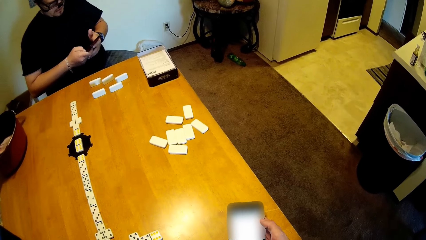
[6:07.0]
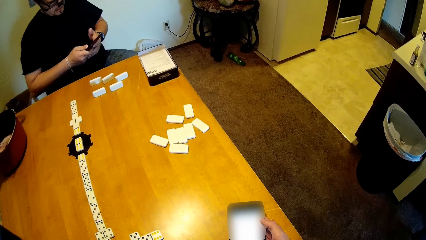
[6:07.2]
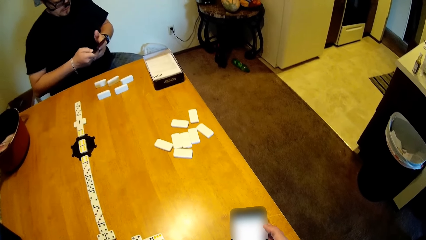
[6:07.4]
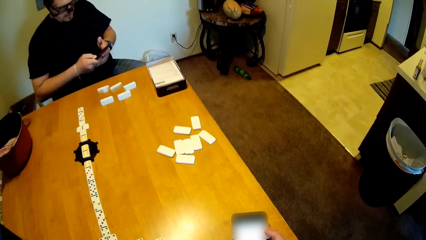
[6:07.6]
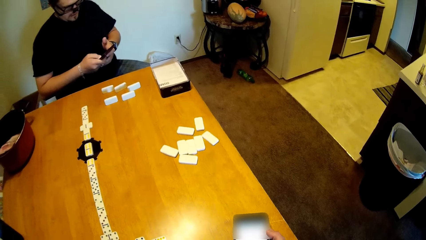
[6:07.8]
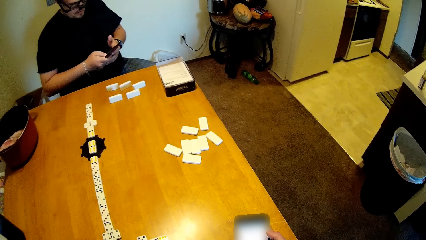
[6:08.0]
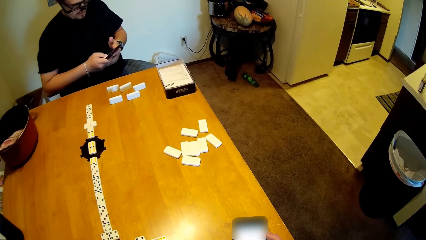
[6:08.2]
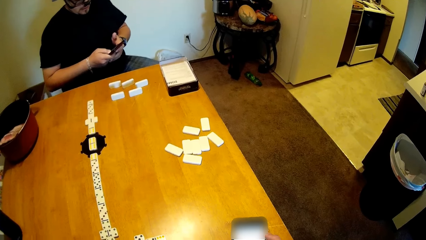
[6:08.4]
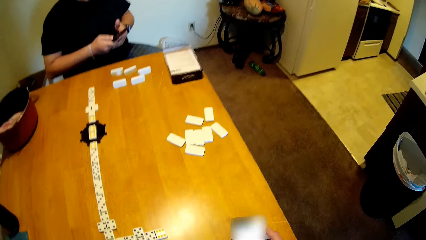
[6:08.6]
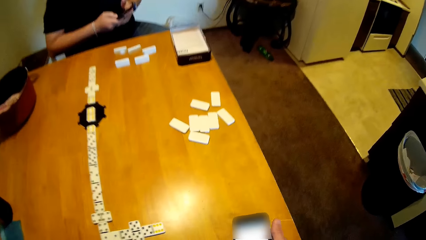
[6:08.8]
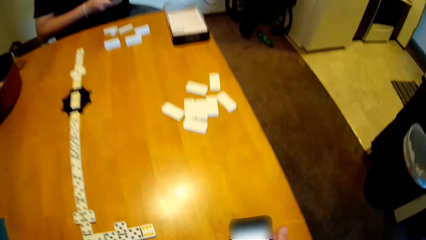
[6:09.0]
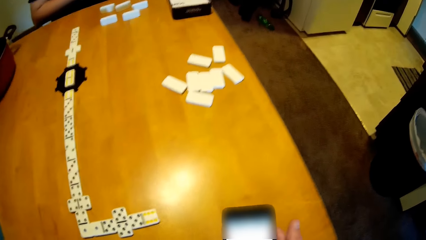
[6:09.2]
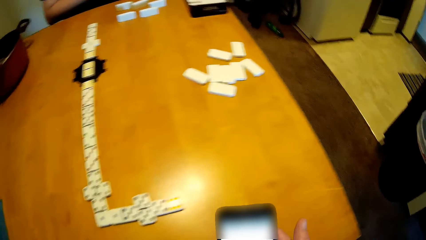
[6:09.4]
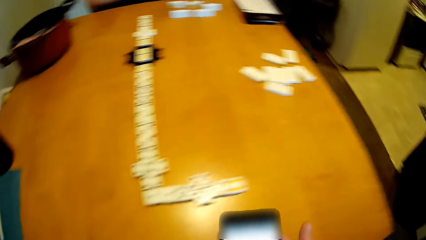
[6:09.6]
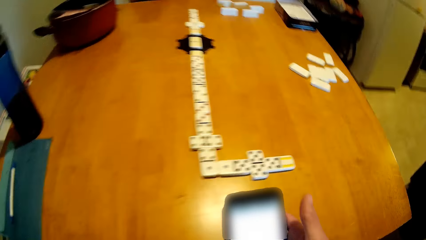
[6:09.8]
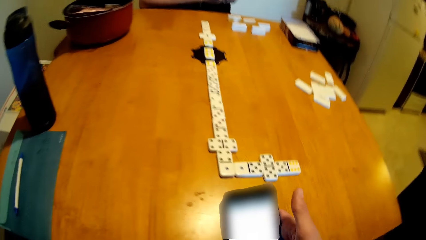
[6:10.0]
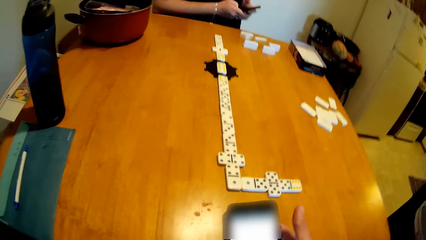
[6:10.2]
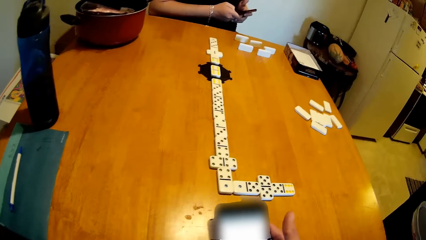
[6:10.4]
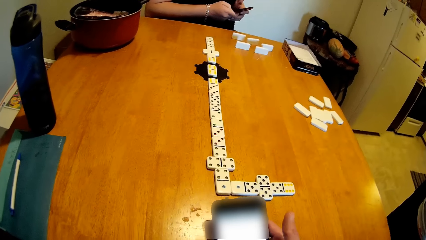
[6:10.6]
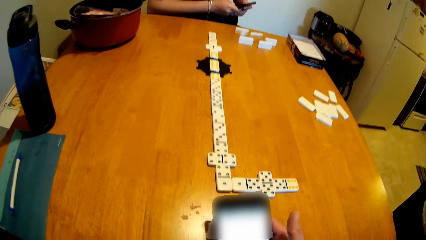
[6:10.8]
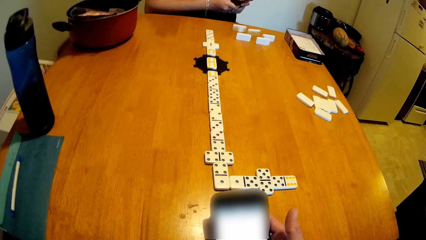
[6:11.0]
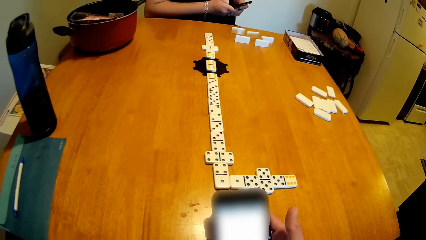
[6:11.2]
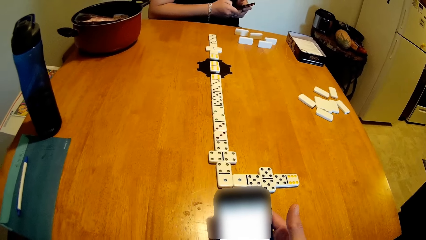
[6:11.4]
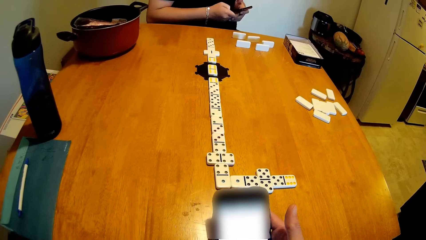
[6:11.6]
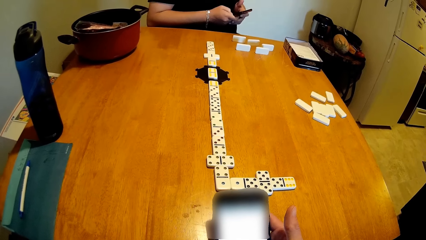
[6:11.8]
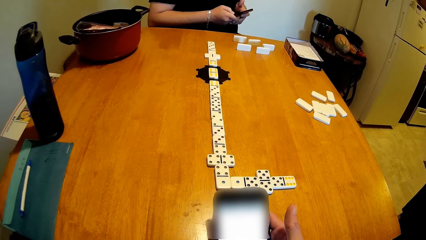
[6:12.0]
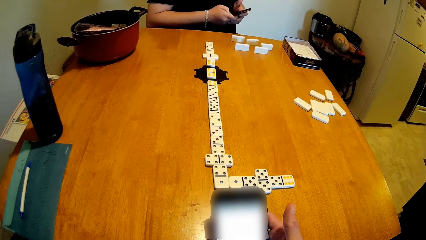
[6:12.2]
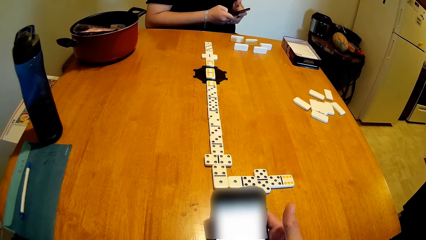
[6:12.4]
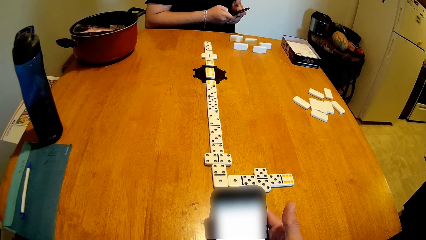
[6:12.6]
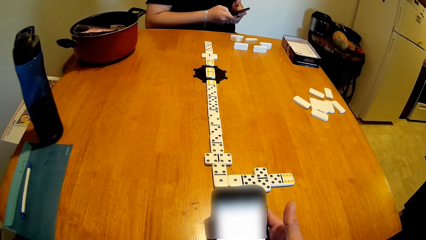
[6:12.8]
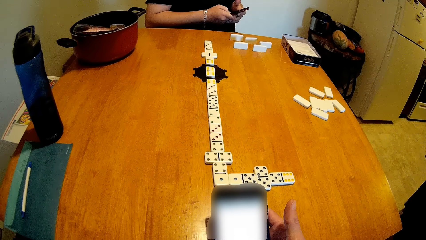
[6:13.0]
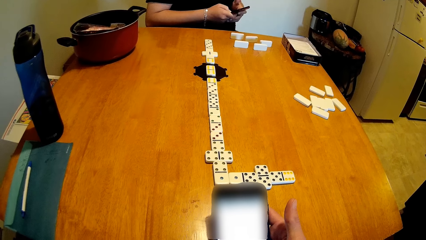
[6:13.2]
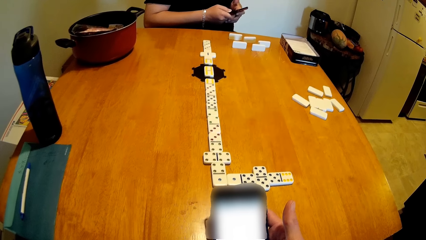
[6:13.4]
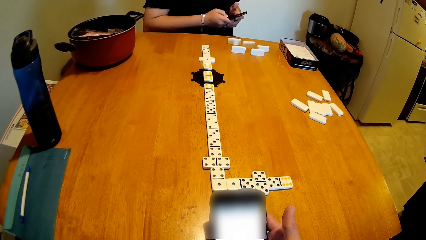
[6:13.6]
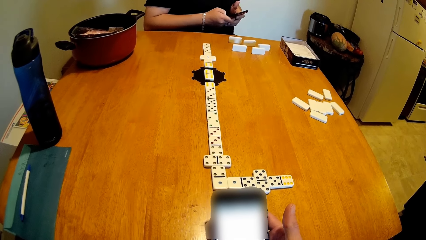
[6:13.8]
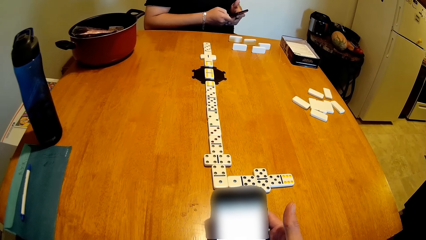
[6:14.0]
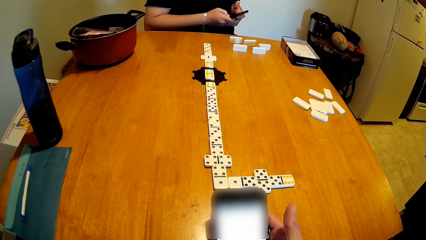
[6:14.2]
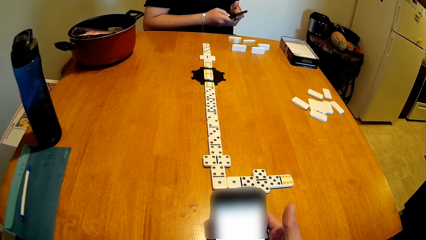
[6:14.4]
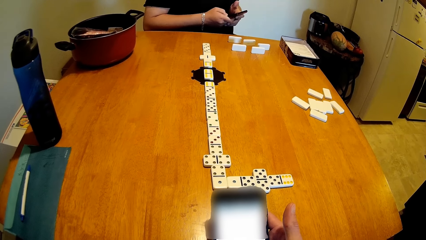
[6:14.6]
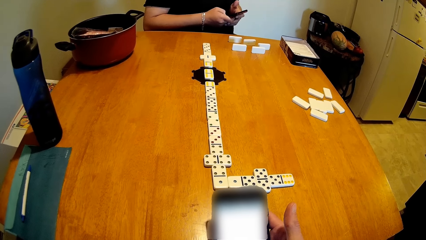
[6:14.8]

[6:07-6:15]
The camera wearer talks to a man.

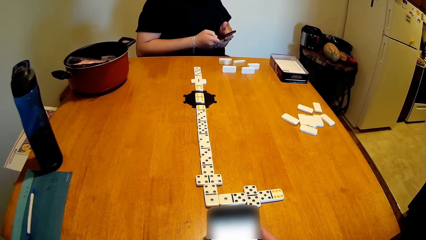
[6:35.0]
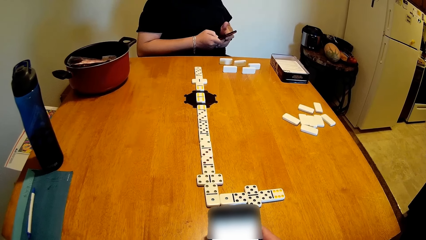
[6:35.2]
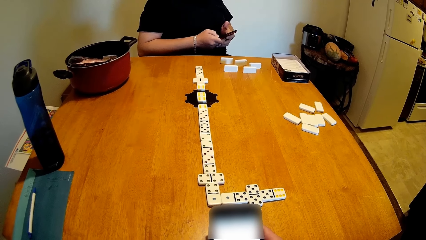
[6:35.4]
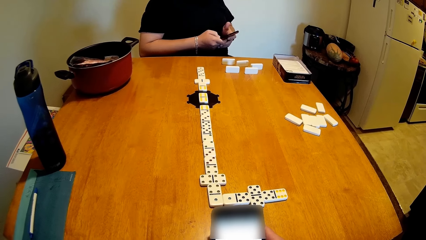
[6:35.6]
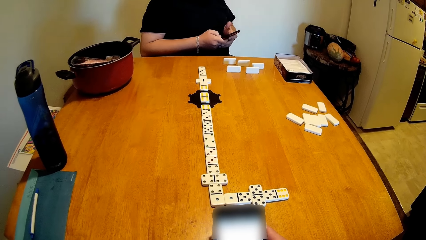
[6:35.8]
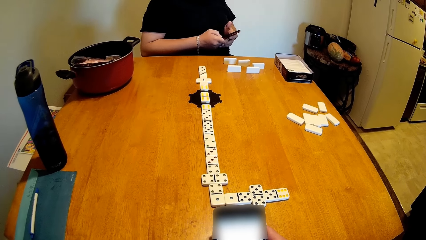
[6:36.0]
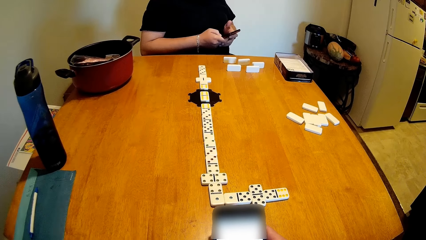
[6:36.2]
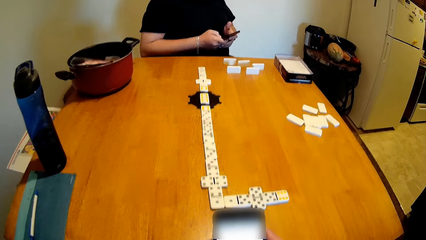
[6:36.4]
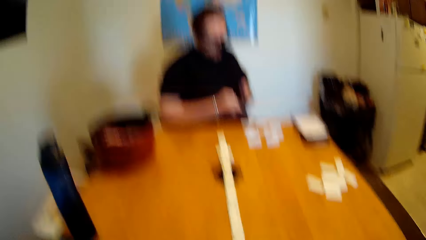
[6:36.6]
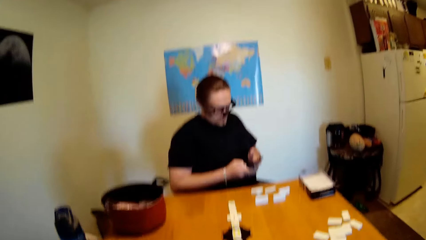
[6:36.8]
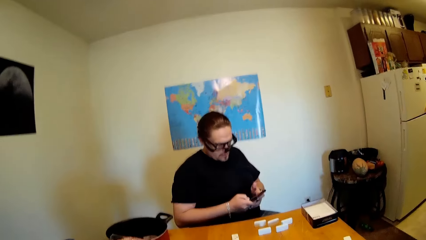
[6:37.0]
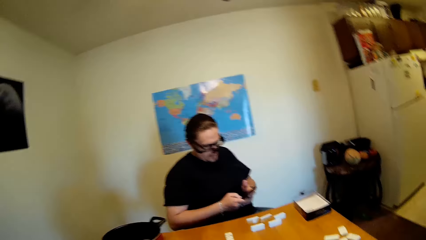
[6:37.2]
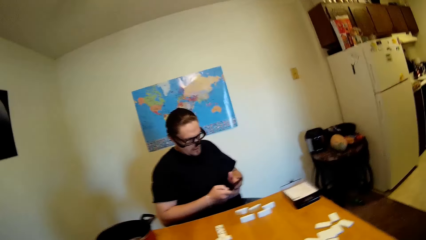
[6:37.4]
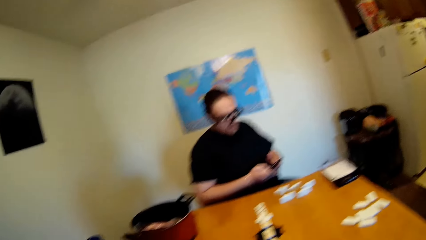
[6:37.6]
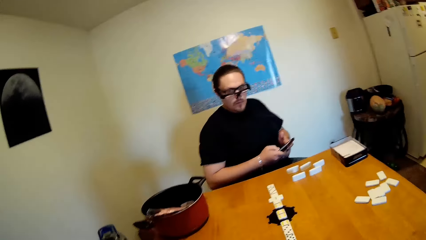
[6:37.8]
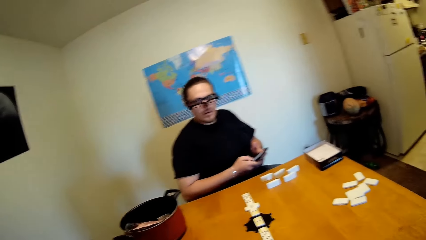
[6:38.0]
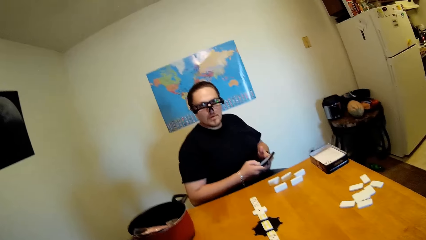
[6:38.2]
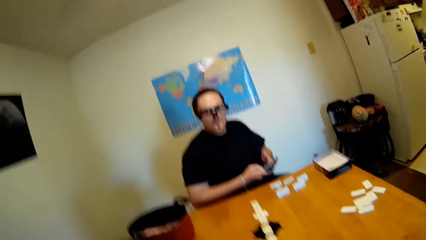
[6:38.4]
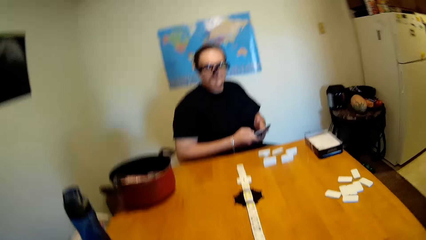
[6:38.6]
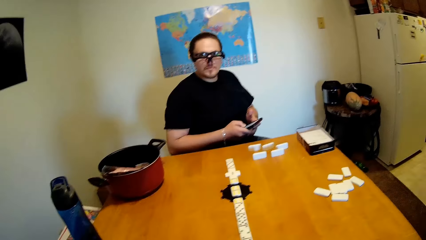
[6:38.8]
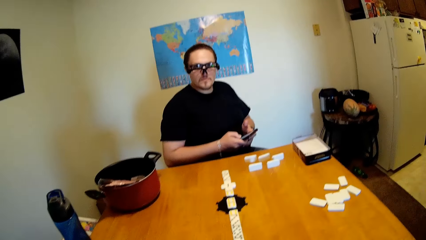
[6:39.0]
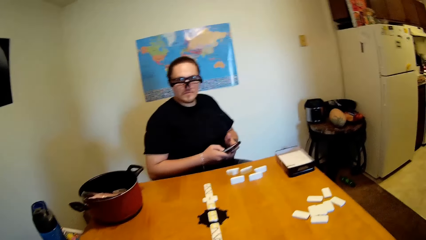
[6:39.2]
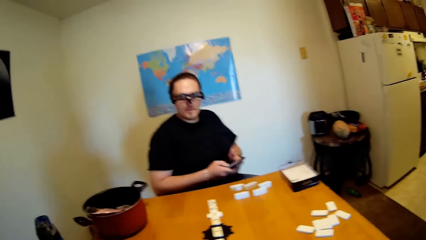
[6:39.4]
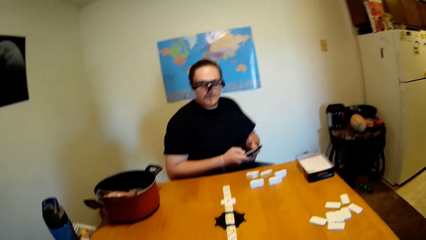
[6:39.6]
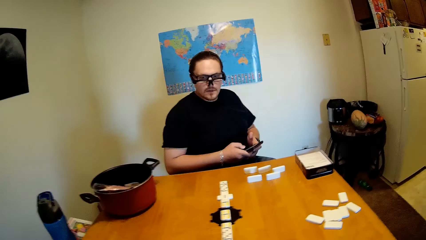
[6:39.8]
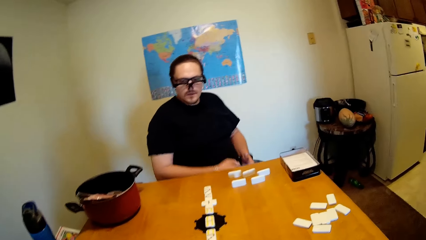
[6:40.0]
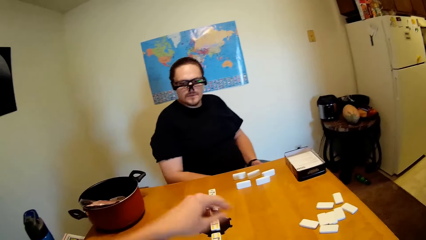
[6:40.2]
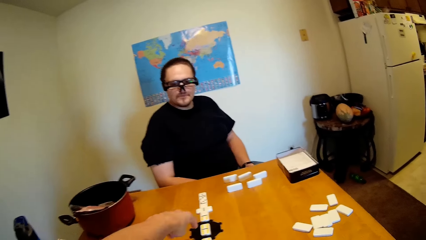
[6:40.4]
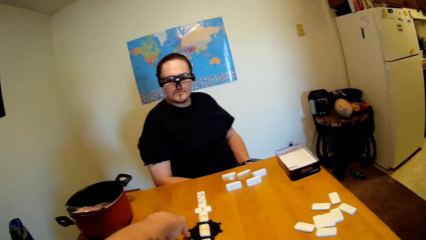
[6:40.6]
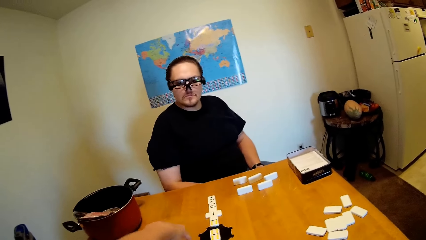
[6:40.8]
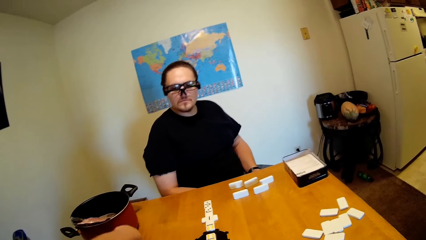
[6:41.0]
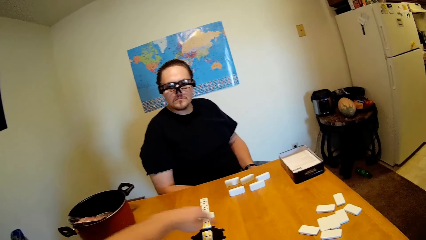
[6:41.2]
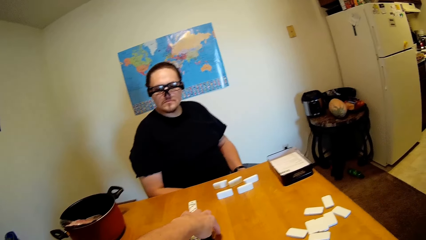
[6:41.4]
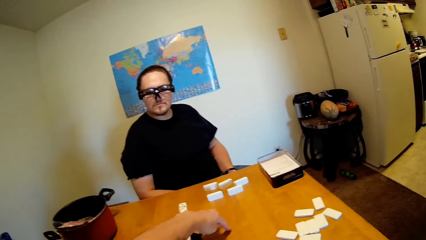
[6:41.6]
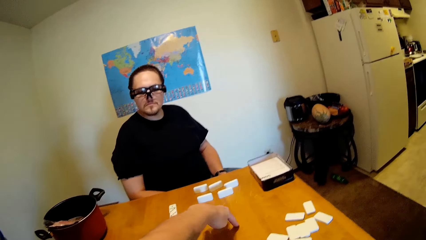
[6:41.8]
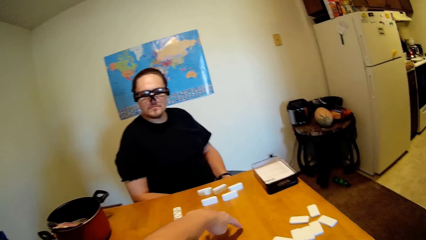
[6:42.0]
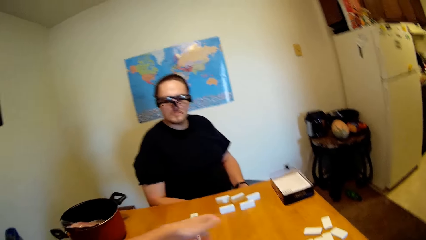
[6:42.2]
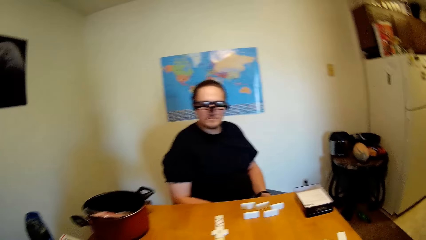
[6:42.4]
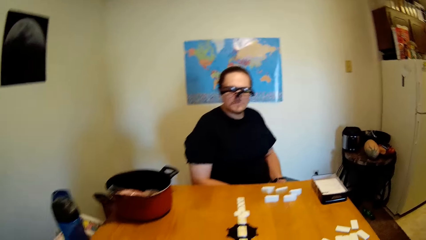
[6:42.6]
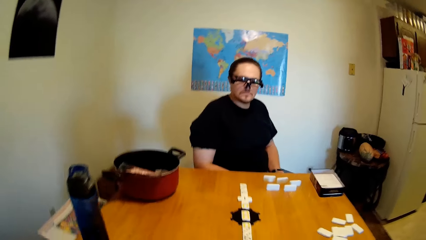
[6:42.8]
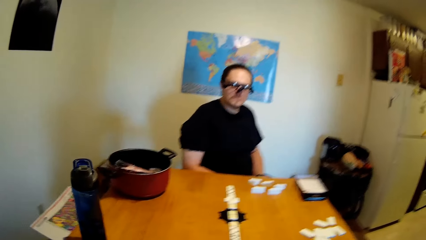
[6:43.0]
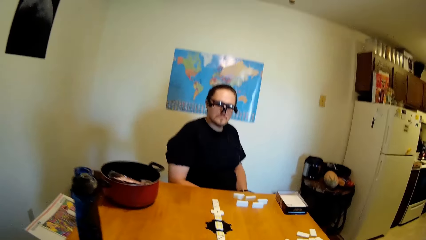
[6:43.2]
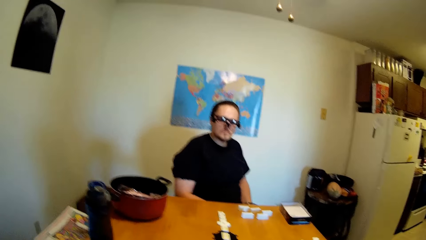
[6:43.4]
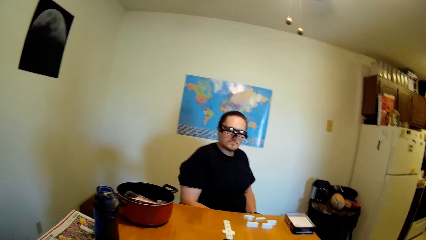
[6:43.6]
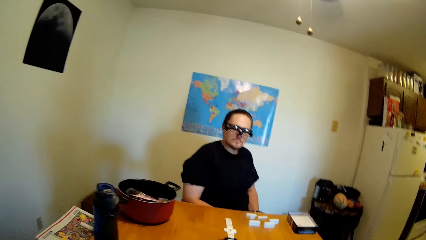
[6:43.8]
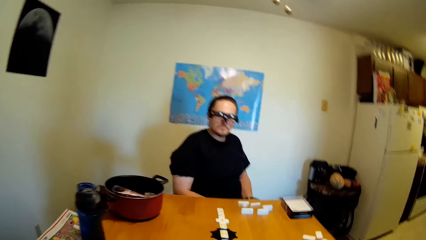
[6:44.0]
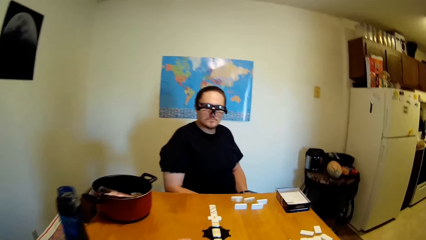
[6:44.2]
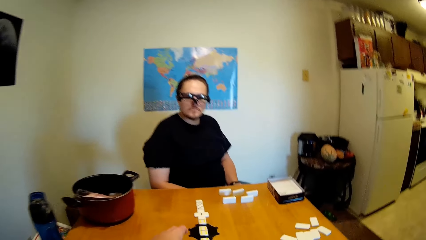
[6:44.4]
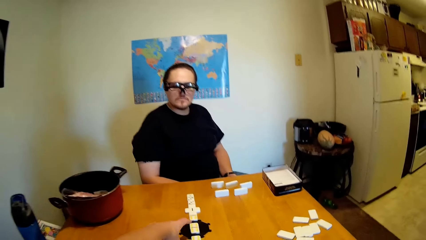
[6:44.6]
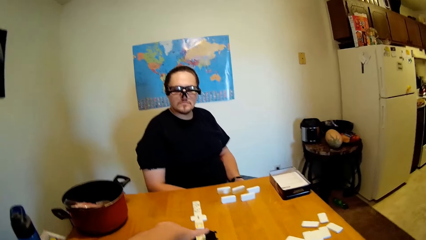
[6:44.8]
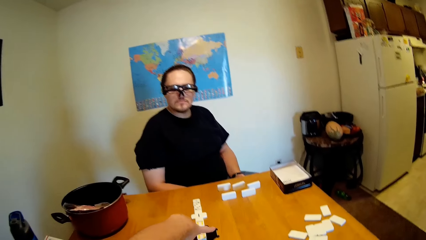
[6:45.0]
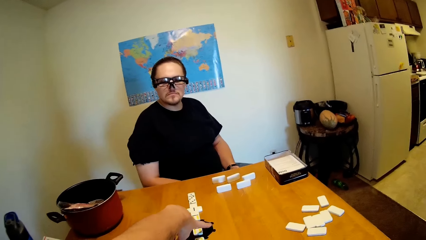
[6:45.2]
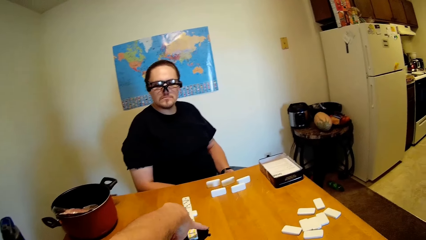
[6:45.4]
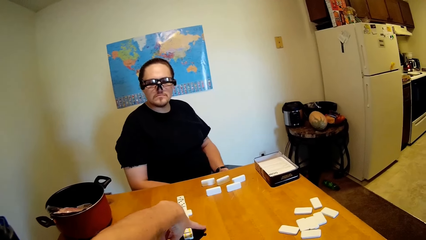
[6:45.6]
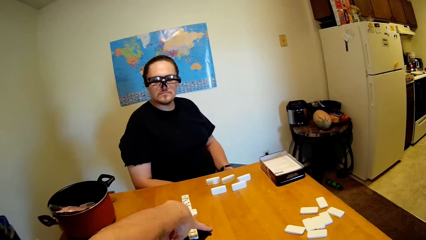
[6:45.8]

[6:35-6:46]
The camera wearer stares at a person. They look around the room. They move the hand. The person moves hands under the table. The camera wearer moves the dominoes on the table. They move the hand on the table.
